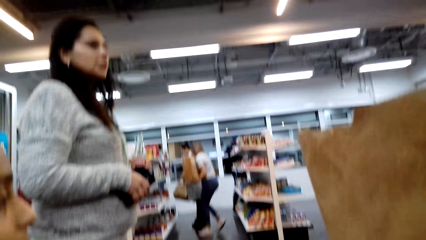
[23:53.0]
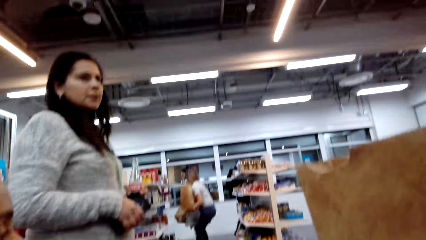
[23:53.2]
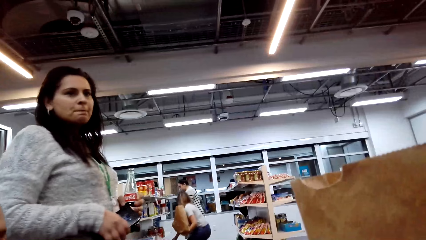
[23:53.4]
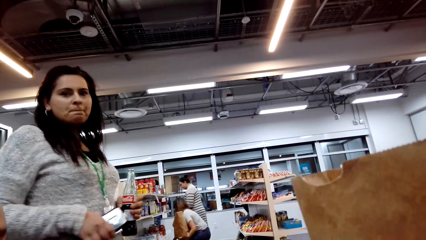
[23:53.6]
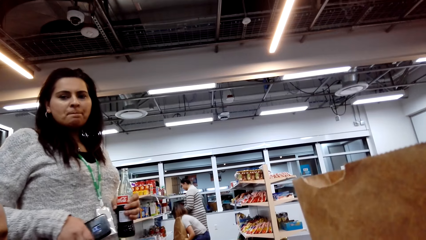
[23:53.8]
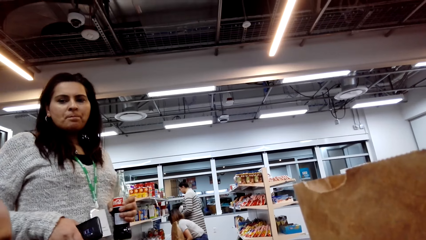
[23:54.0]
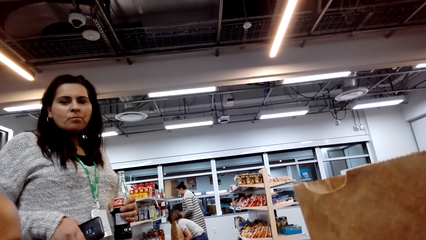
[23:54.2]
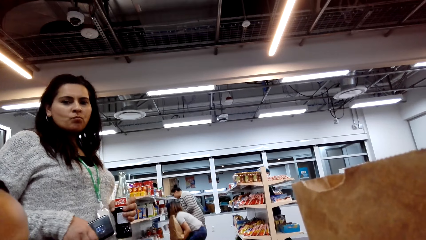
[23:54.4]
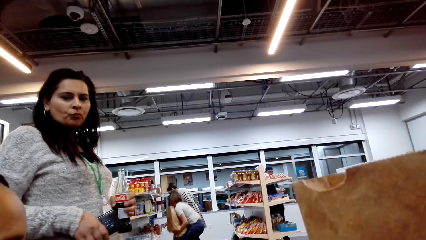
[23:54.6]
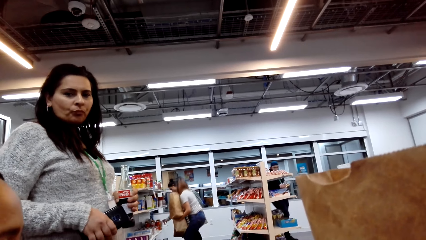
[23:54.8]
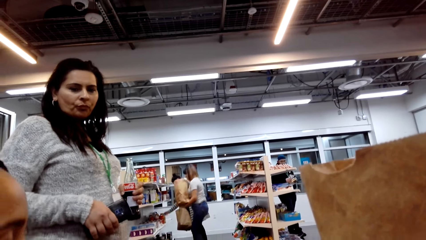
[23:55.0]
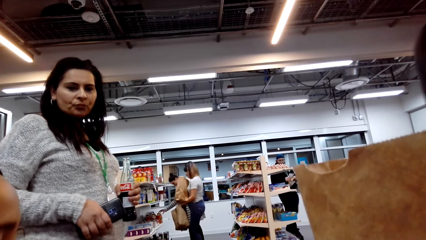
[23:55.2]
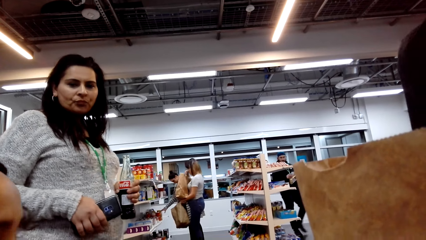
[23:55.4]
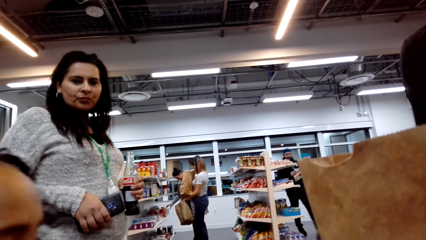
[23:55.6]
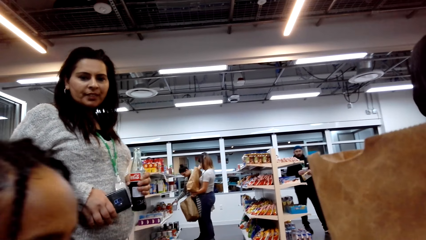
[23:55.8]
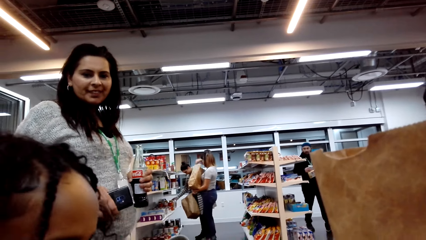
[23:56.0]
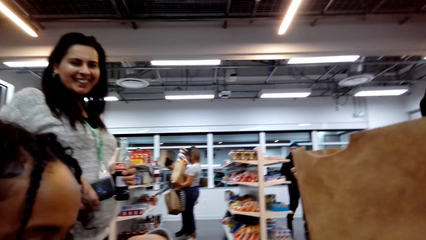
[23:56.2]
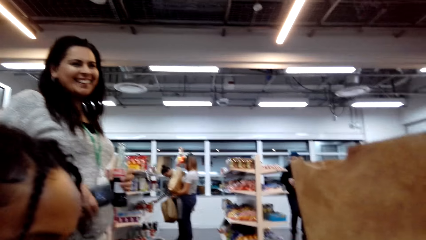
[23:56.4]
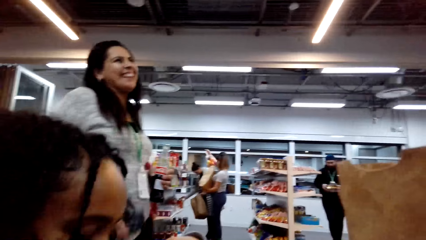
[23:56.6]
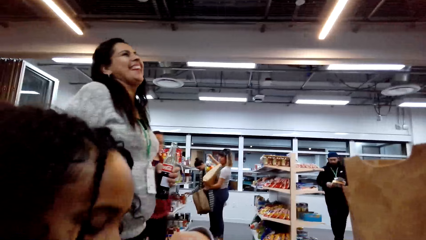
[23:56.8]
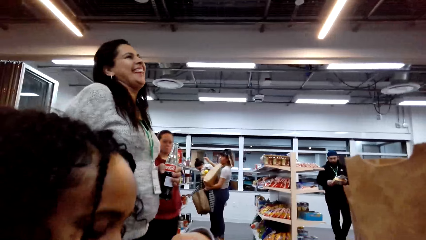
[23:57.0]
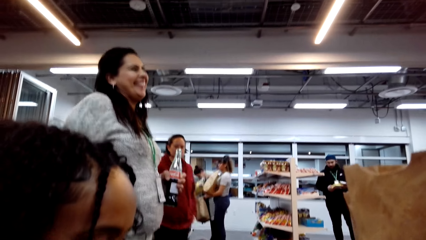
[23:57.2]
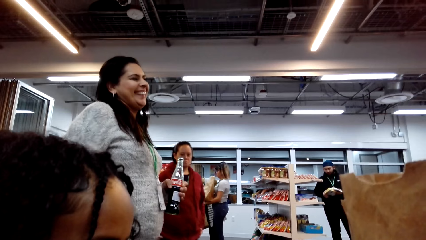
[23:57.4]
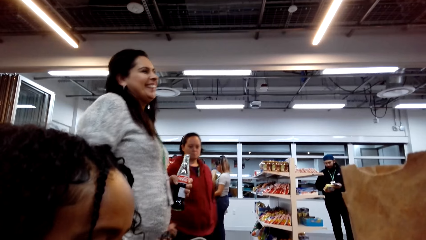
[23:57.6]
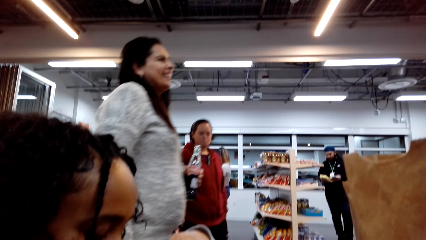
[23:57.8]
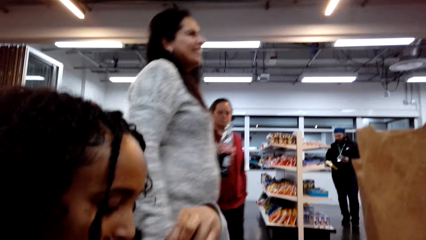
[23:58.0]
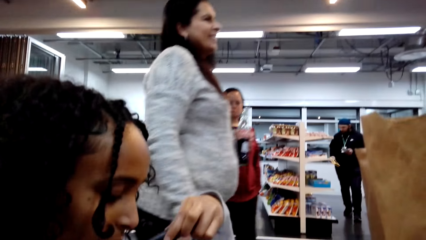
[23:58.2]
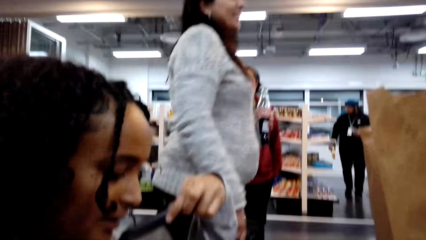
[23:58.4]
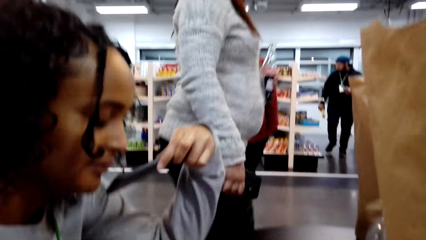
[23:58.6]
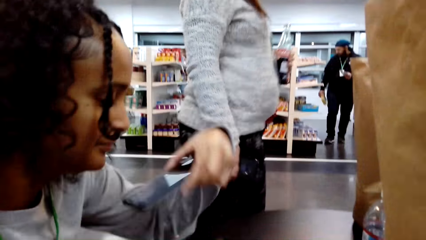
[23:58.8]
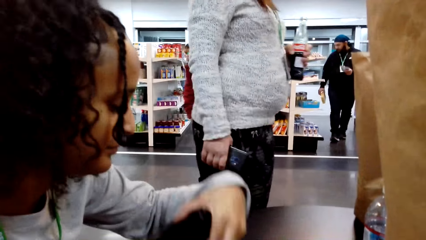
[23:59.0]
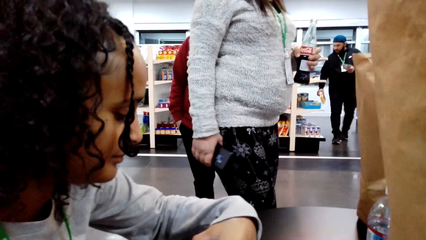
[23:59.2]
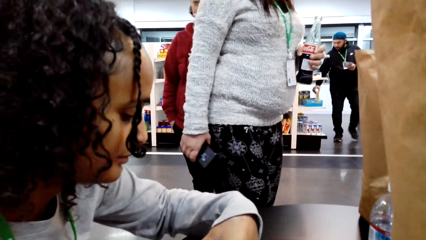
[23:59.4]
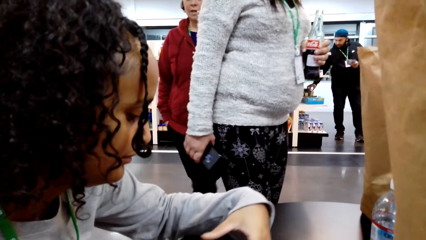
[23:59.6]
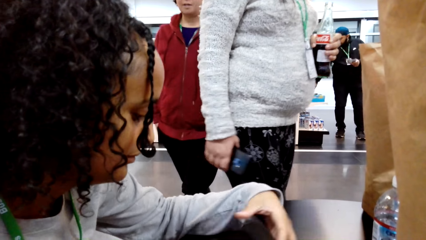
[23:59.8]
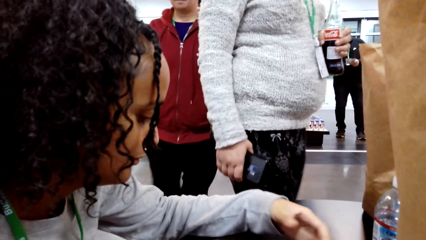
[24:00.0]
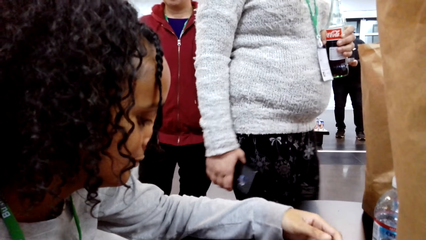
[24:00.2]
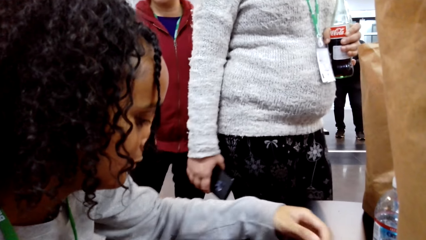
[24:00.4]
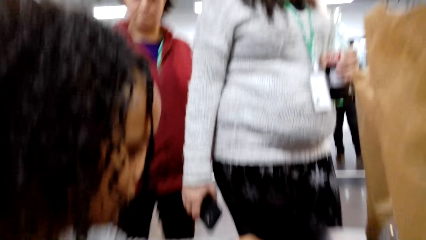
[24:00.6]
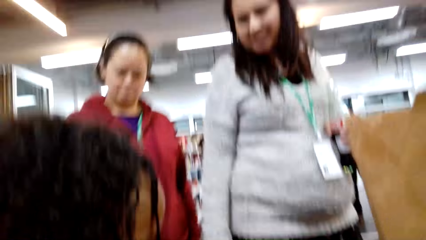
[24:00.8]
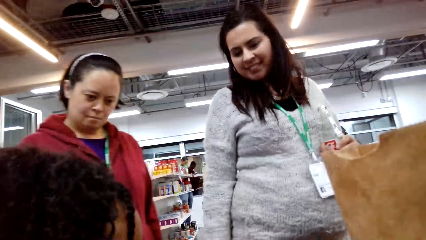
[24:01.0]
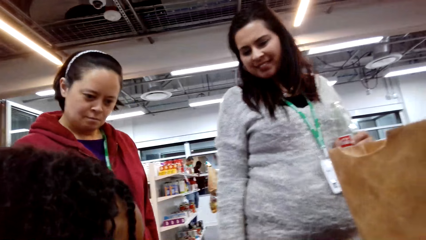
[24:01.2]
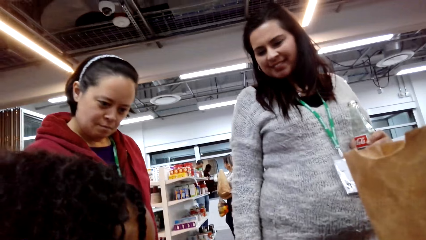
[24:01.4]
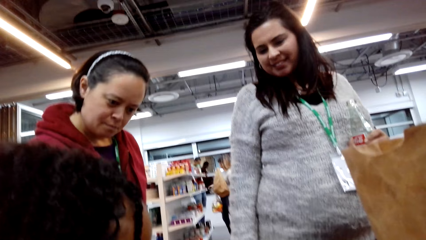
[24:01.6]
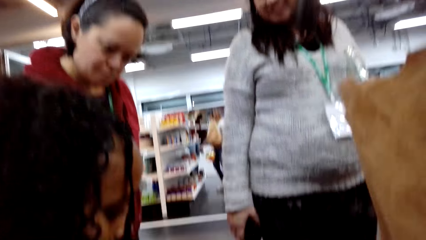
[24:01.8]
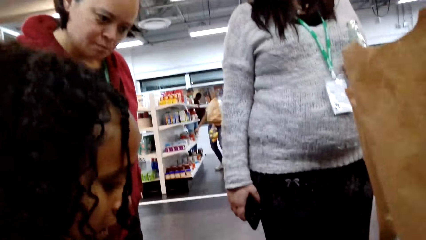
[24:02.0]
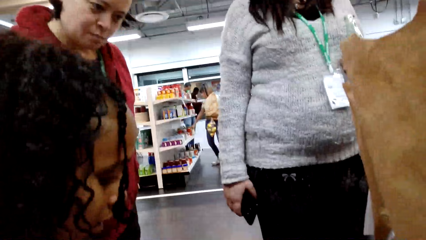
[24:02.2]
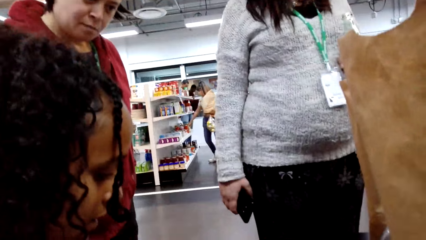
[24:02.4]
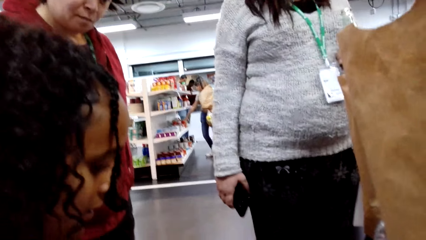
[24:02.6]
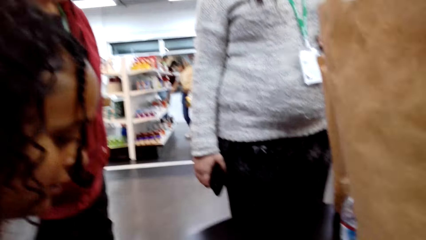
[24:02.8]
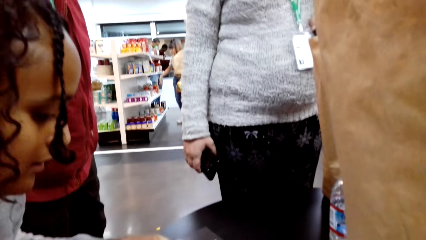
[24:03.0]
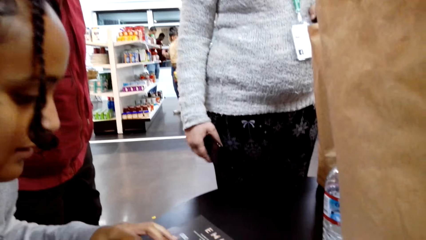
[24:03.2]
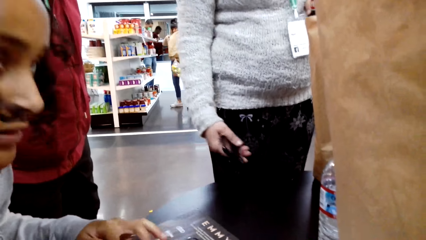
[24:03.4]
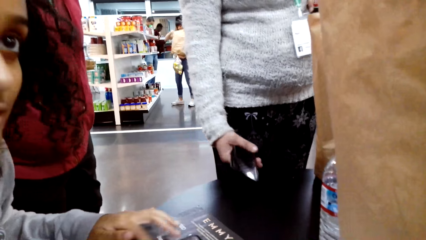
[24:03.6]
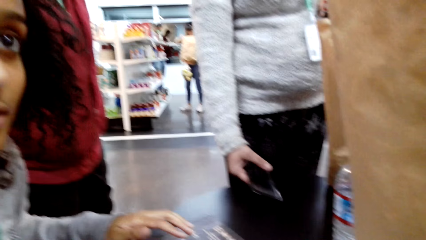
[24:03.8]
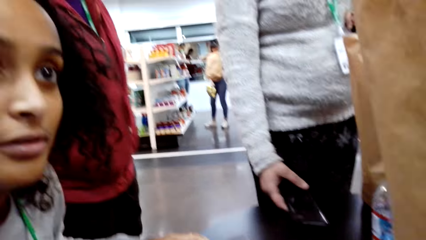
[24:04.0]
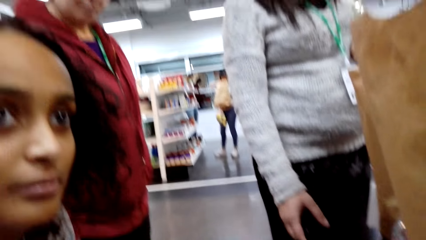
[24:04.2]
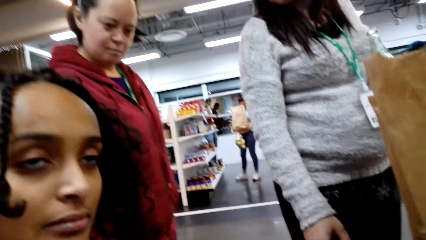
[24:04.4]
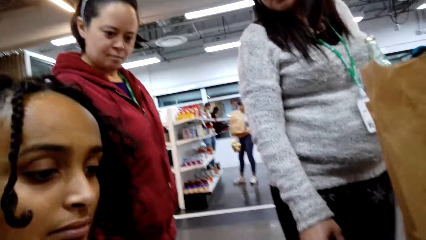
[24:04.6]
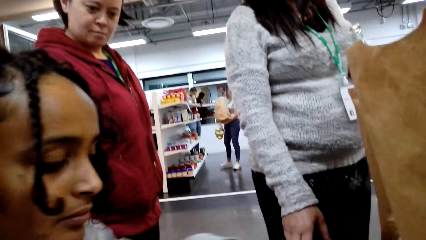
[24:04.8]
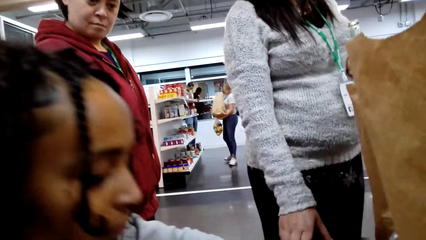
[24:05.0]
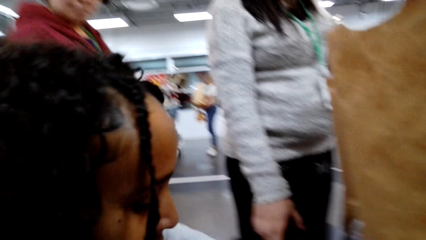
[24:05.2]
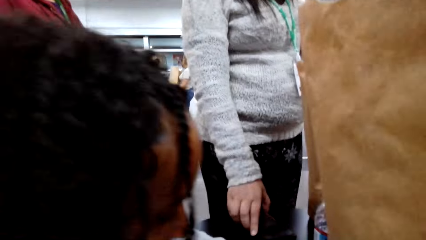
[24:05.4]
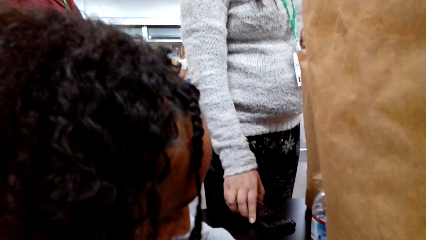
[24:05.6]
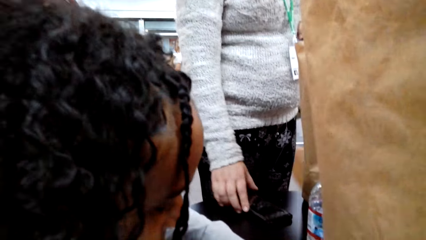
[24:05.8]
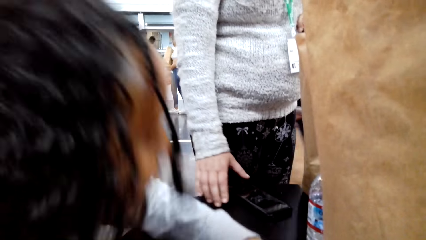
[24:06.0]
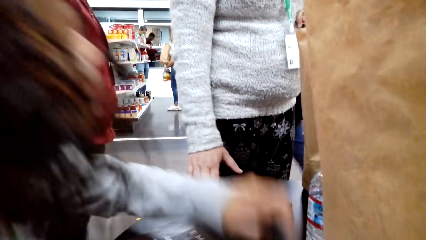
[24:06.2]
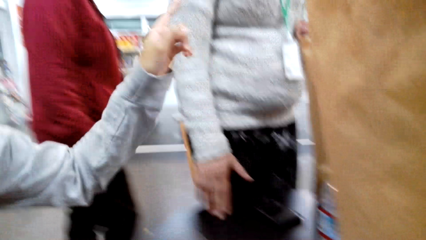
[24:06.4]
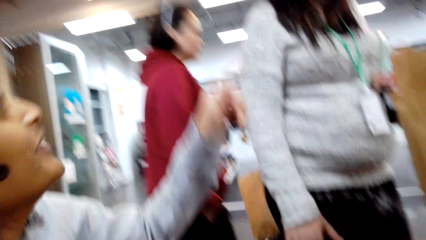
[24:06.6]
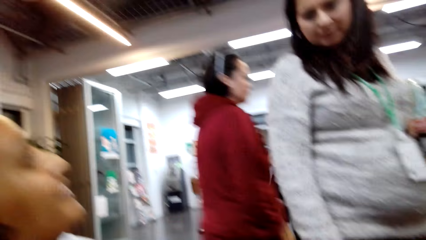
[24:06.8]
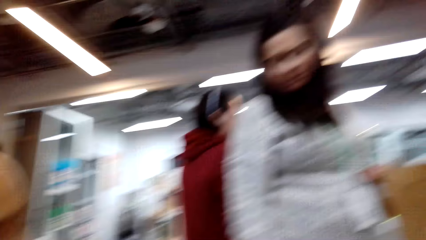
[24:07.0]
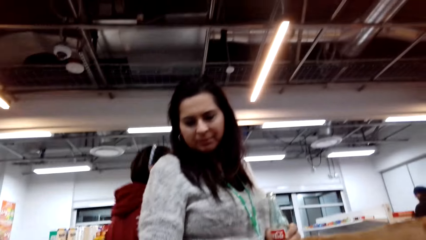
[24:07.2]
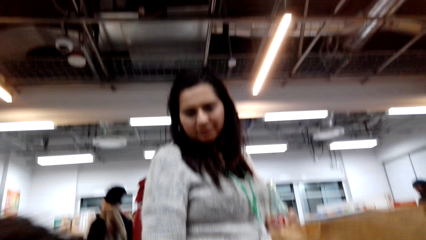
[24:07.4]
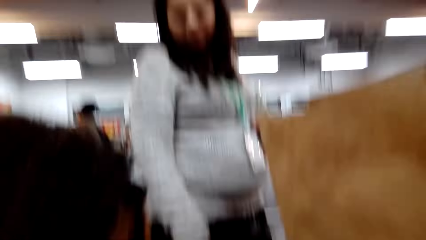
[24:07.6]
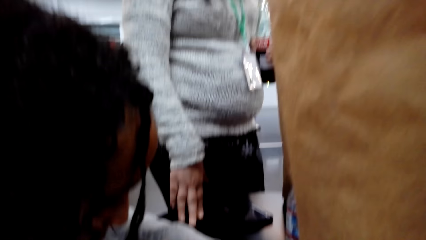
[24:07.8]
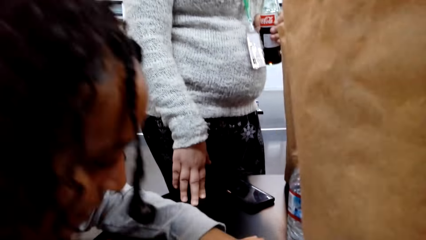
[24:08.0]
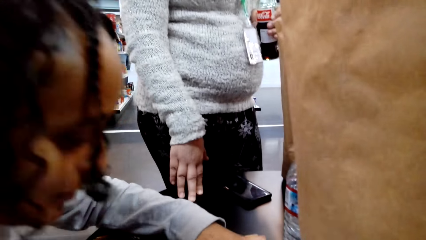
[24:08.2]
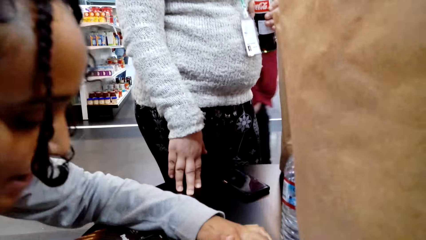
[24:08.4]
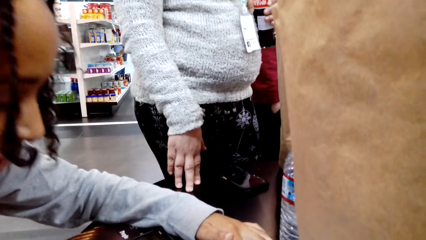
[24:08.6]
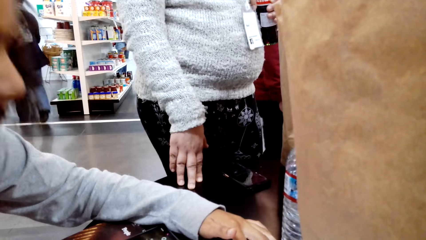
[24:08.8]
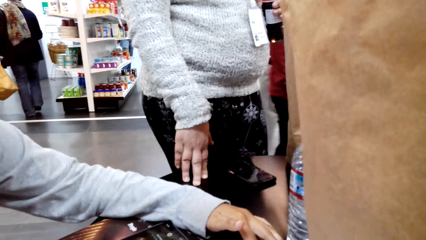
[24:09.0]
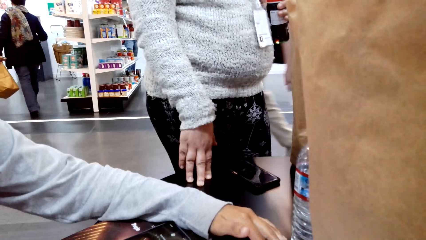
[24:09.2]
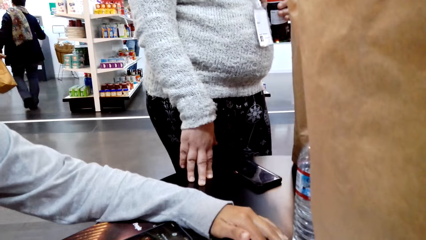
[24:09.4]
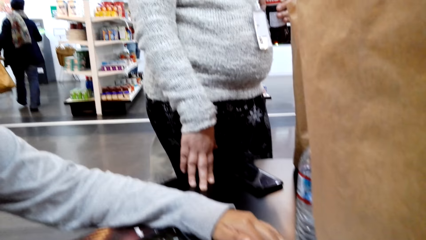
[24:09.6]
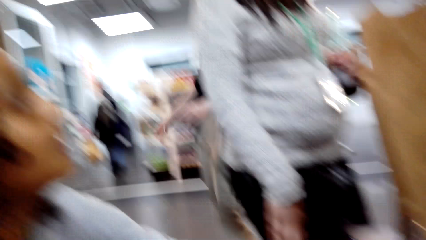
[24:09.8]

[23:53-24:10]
The camera wearer converses with a lady. Another lady laughs and takes a few steps. The first lady lowers a phone to the table. The other lady puts a phone on the table. The first lady reads the magazine. The first lady converses with the other lady.
